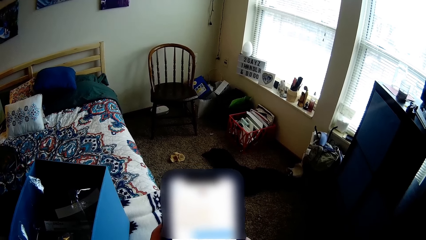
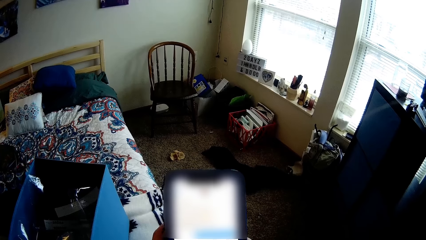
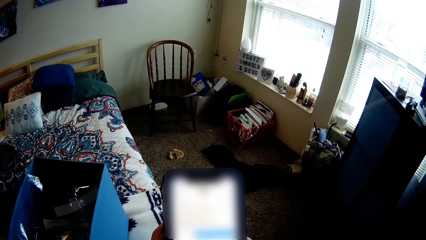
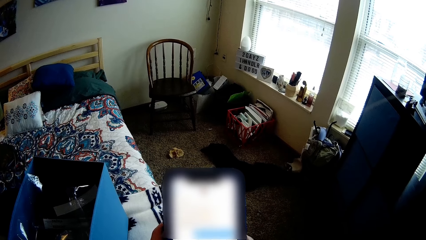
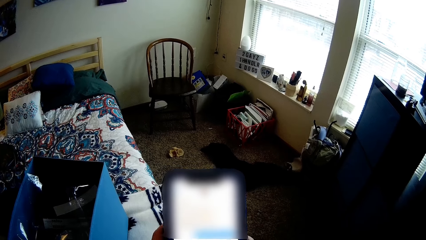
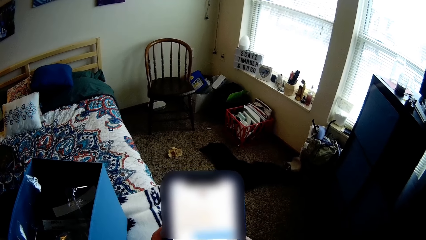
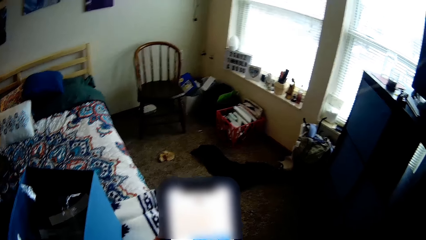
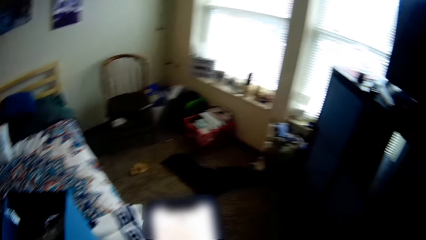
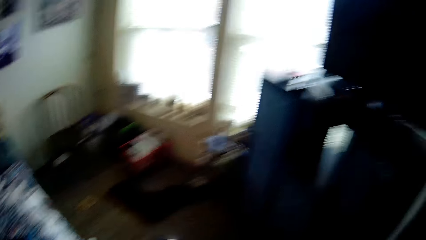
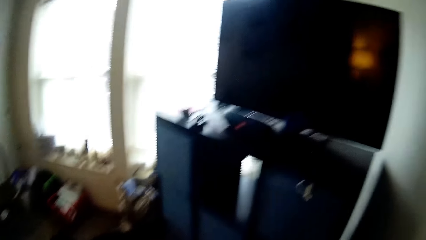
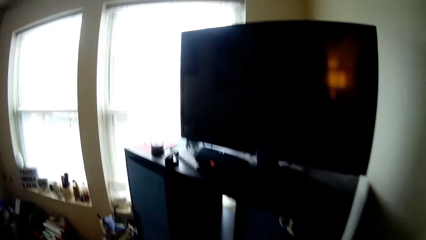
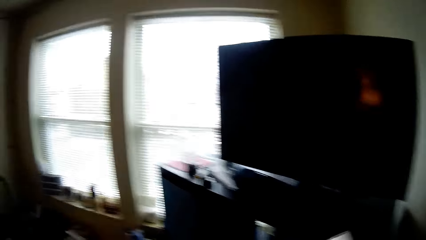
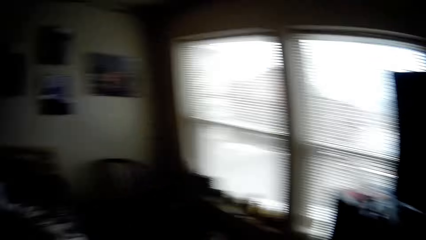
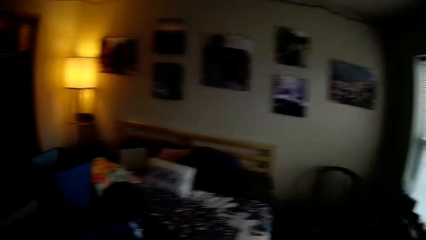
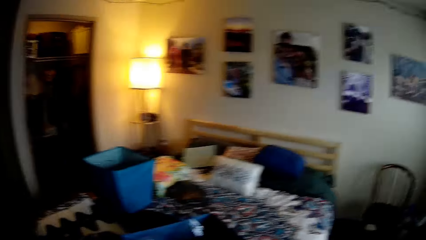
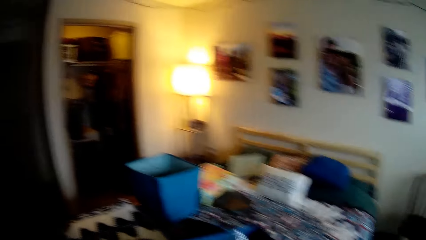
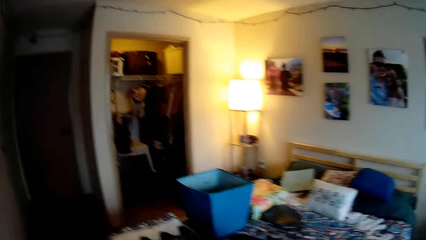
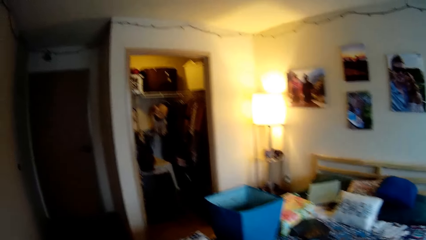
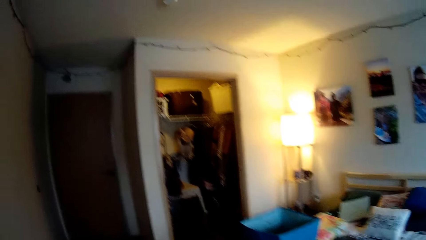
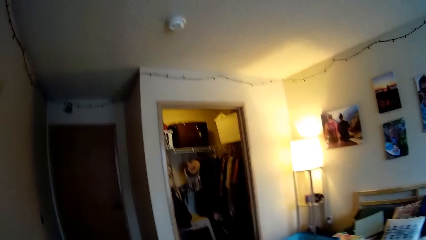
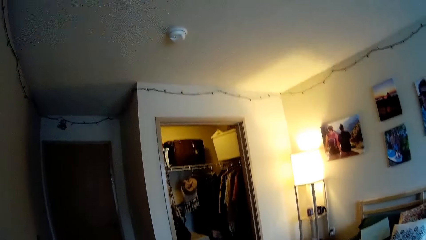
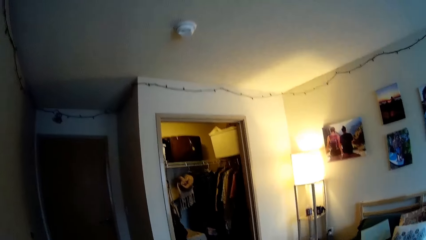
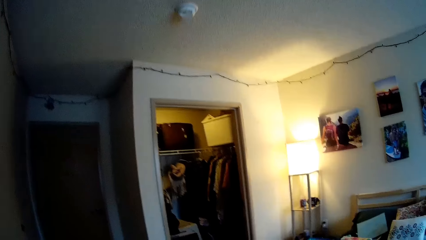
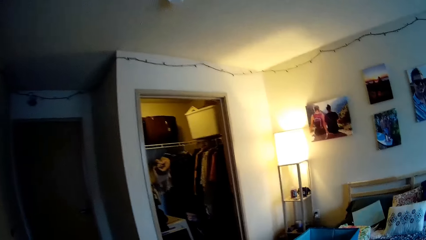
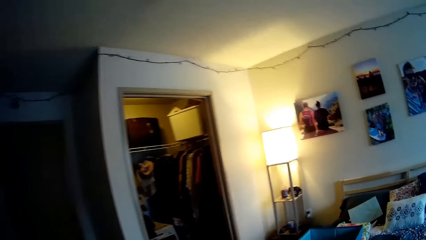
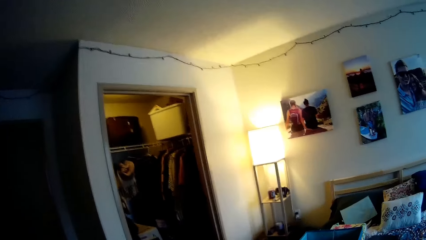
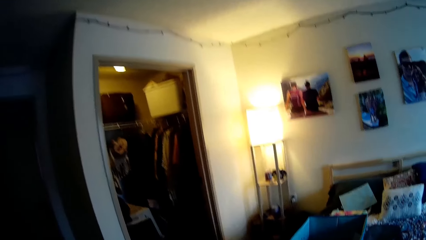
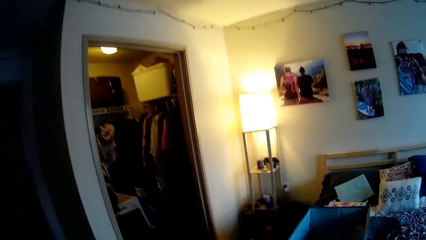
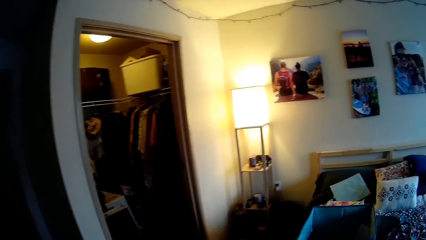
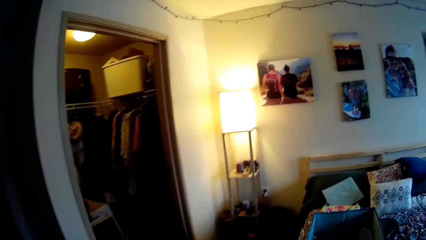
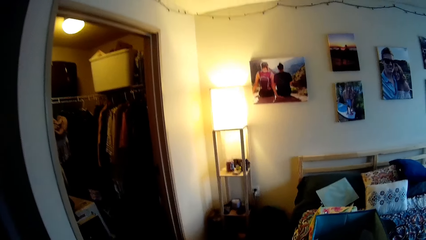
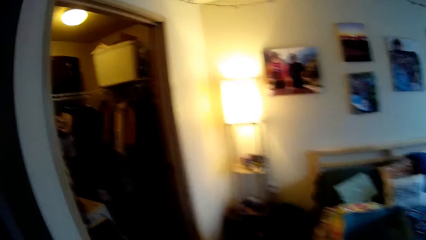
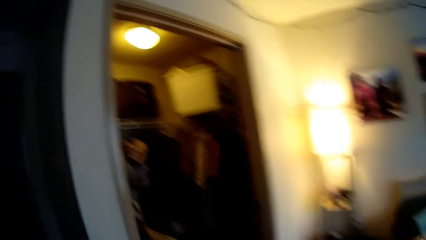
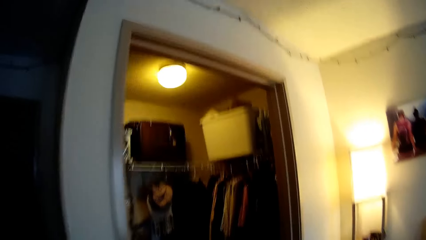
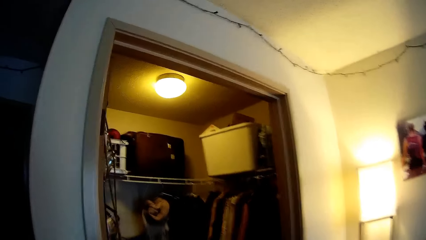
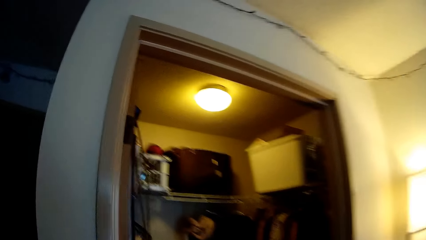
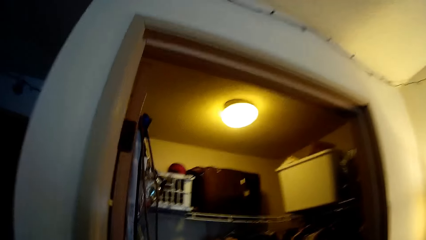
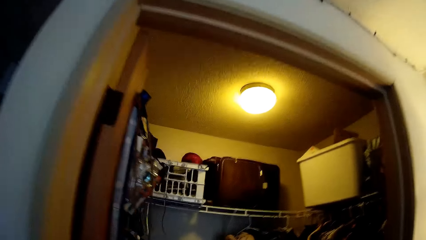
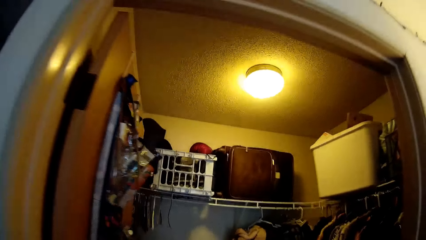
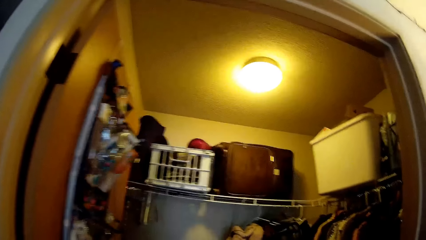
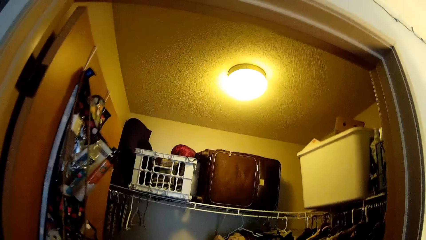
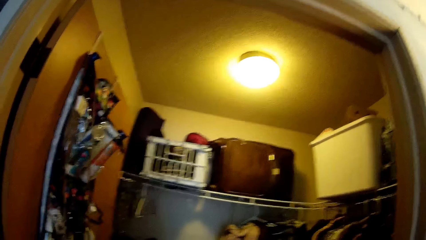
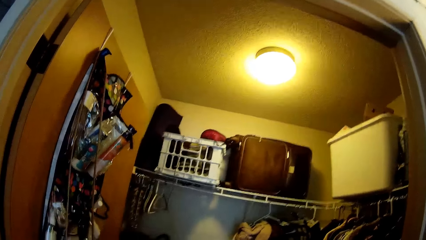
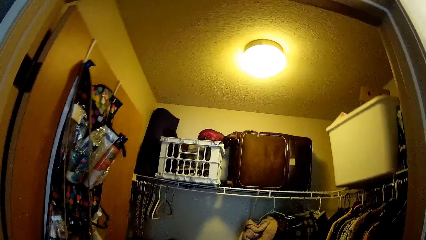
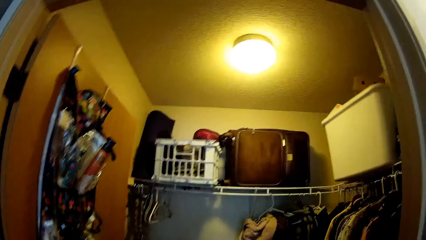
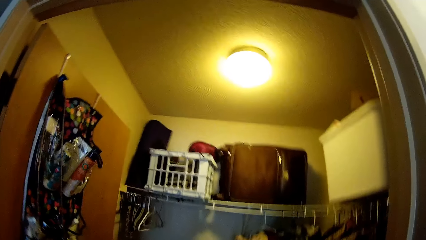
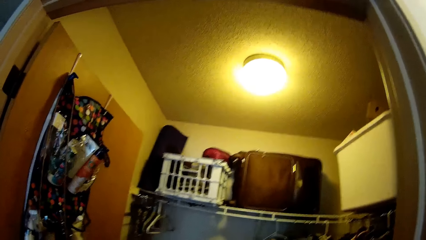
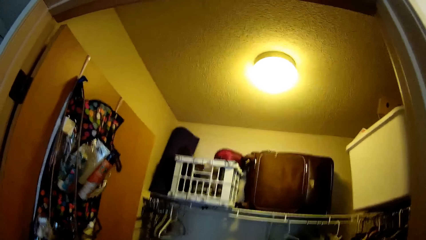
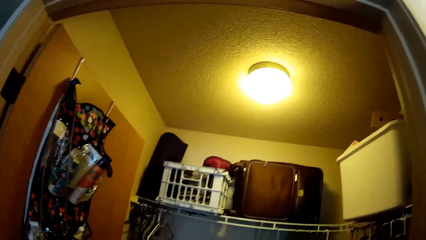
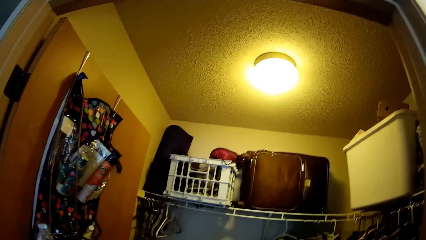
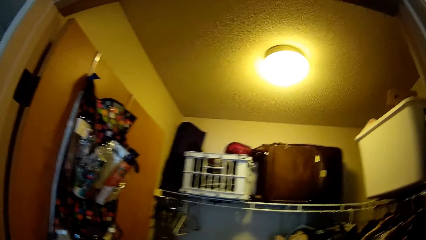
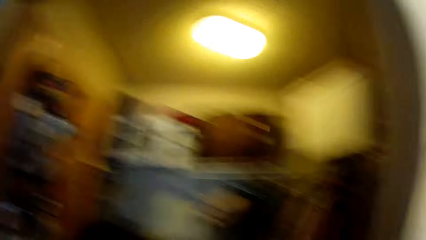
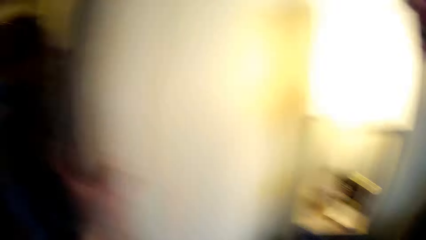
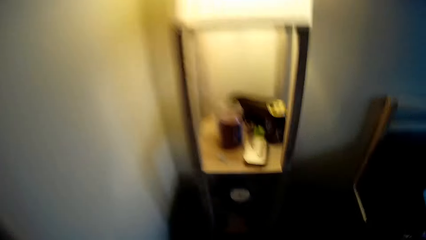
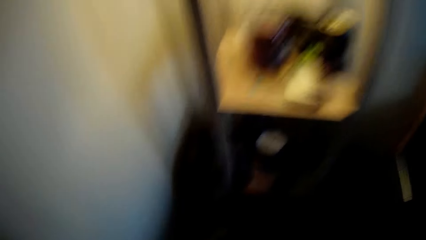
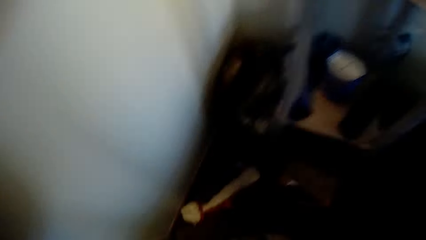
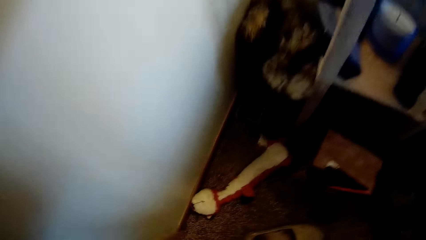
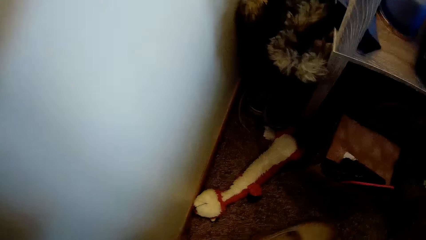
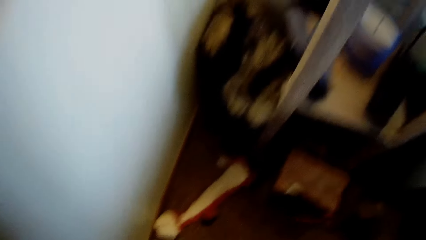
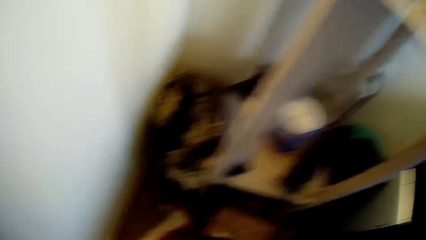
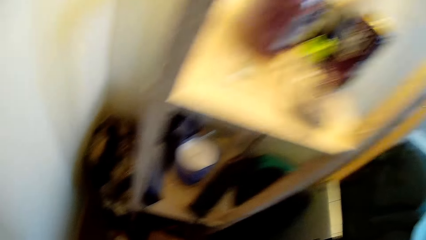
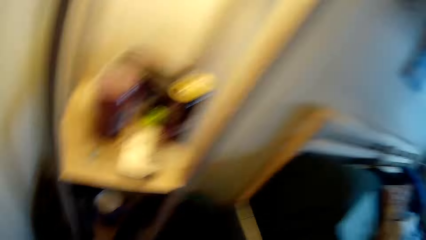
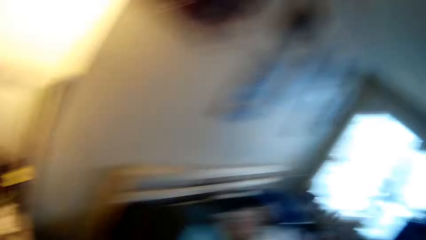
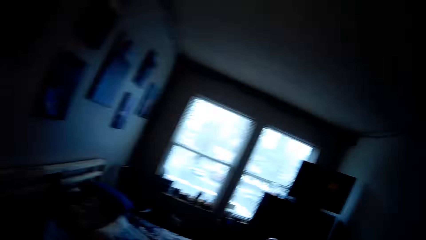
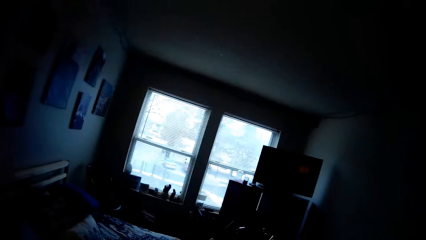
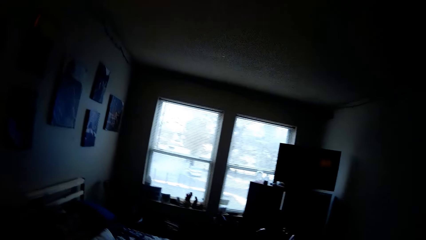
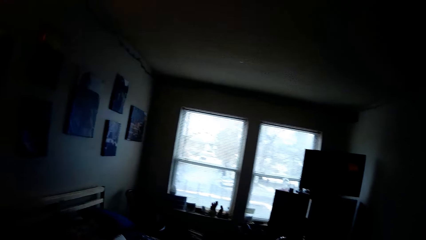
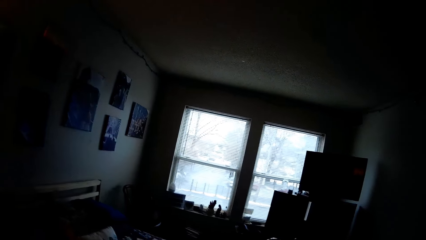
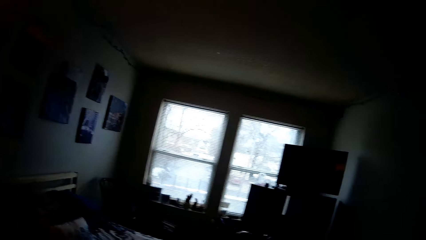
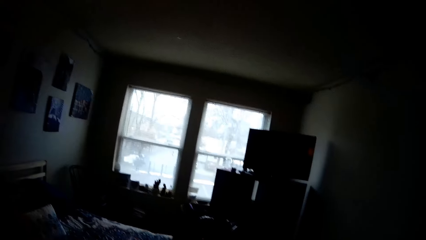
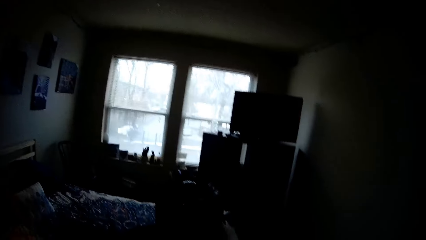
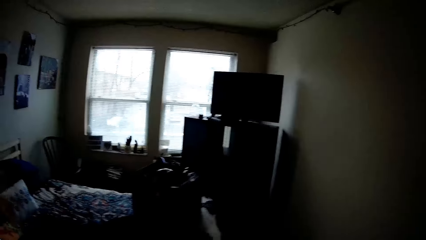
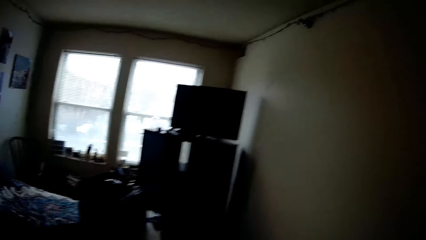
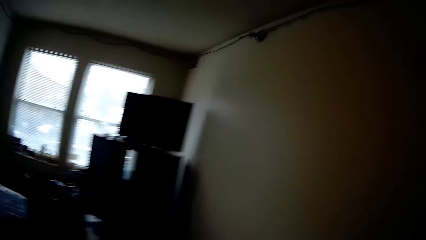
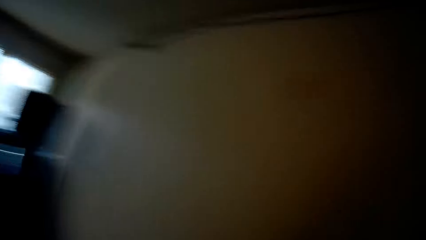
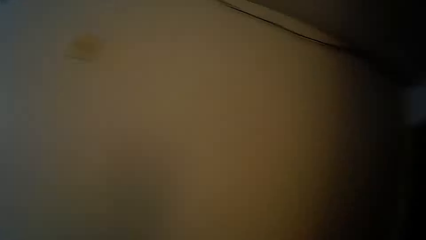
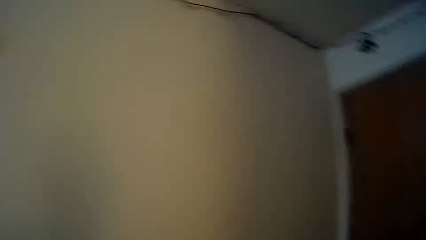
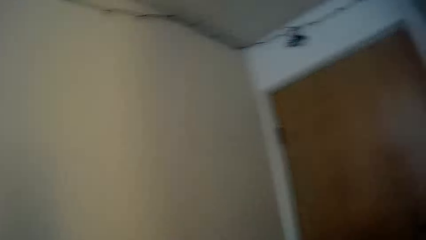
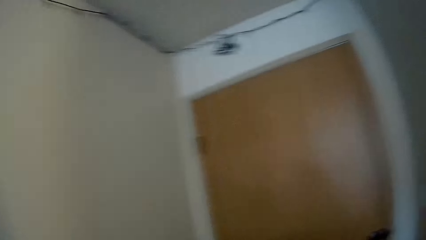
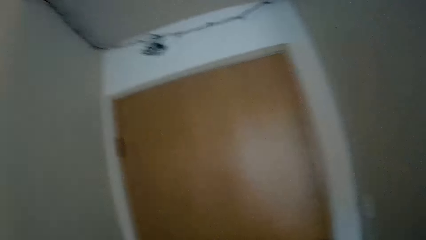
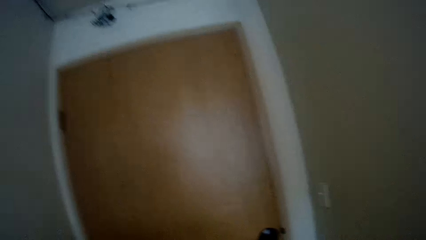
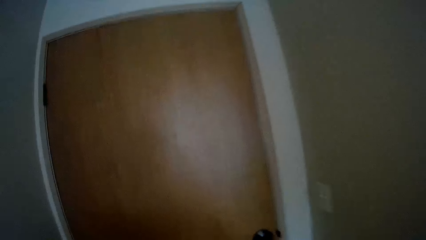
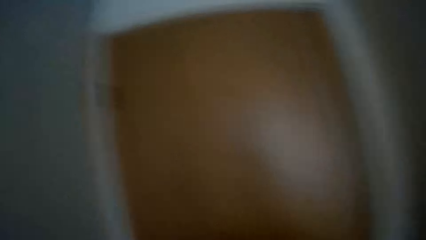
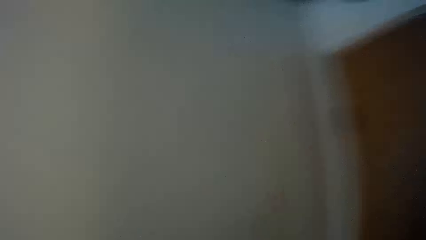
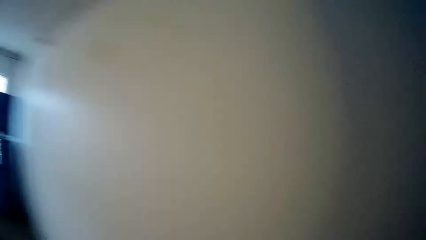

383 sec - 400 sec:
The camera wearer walks in the house towards a storage room.
